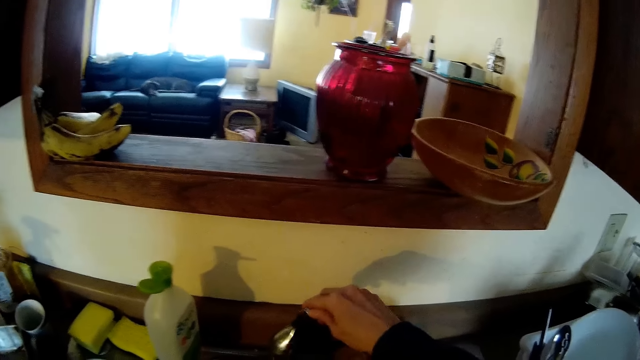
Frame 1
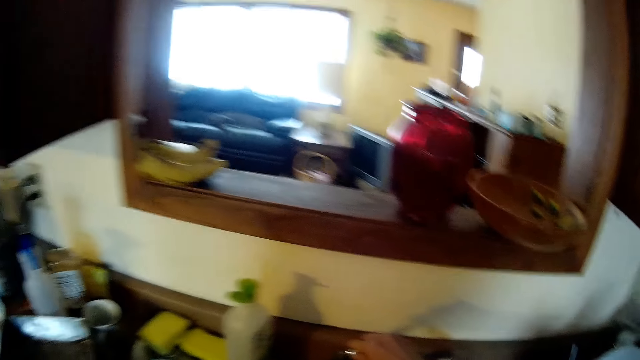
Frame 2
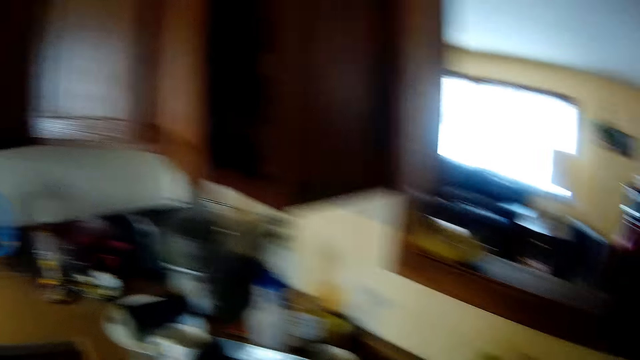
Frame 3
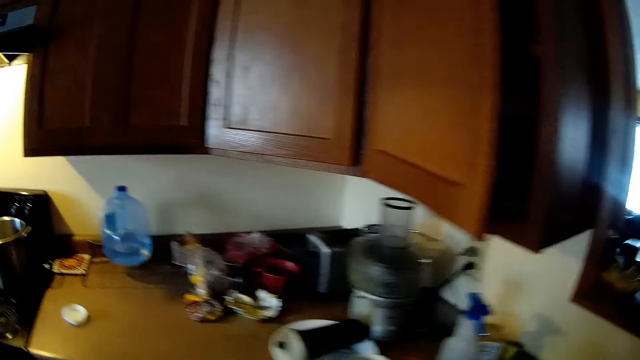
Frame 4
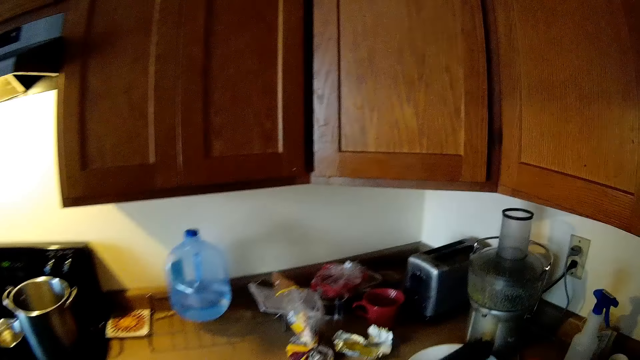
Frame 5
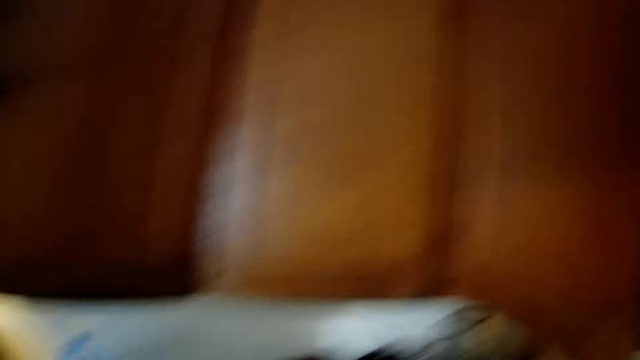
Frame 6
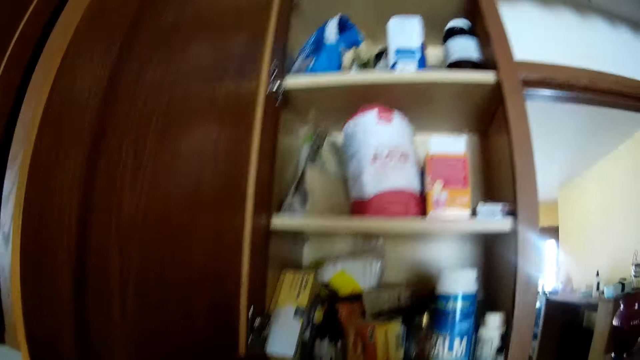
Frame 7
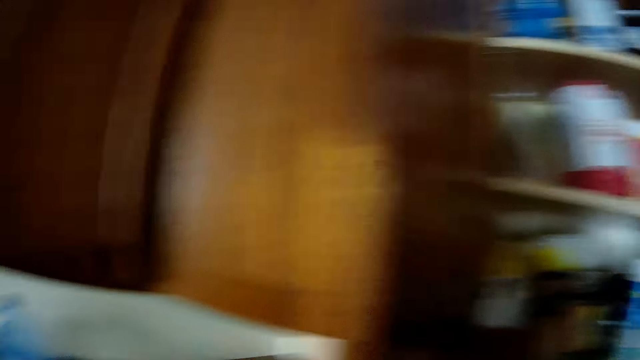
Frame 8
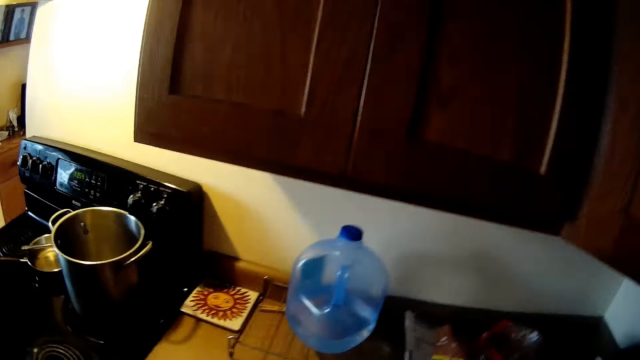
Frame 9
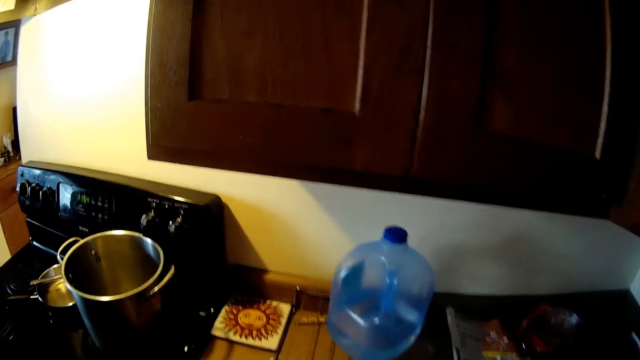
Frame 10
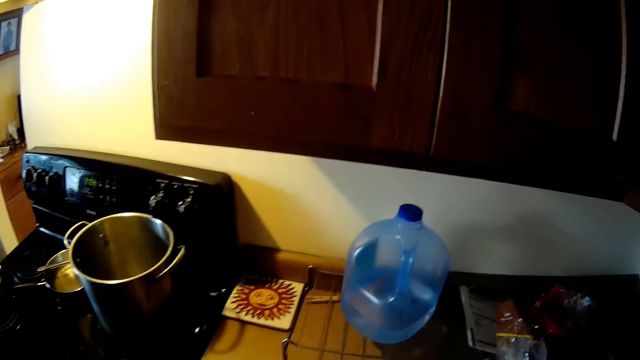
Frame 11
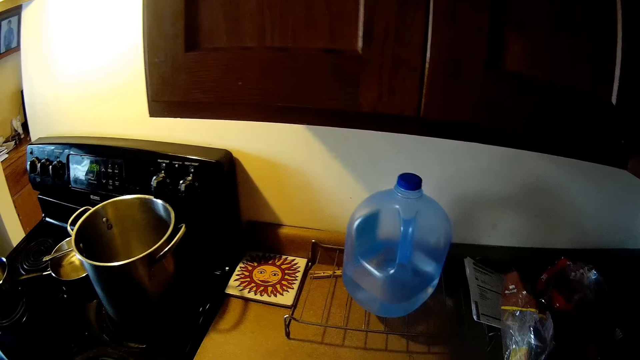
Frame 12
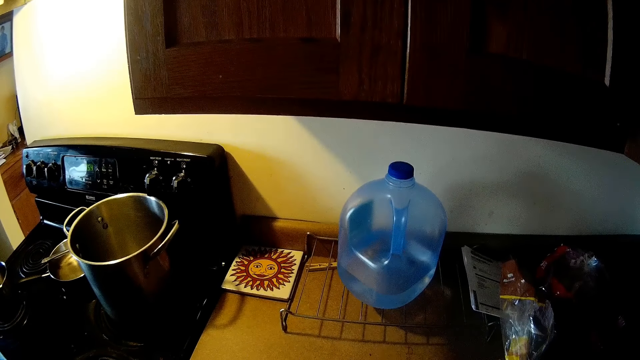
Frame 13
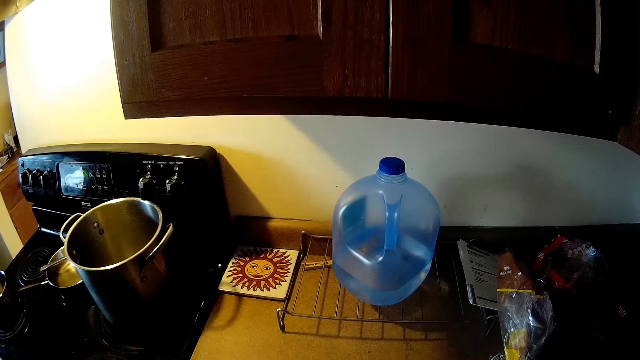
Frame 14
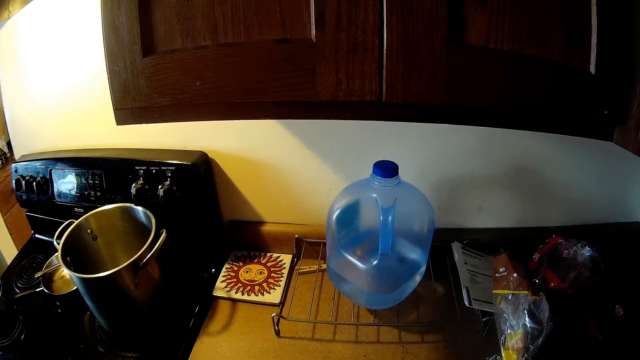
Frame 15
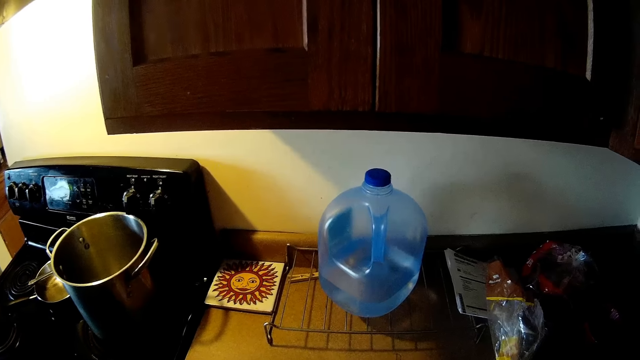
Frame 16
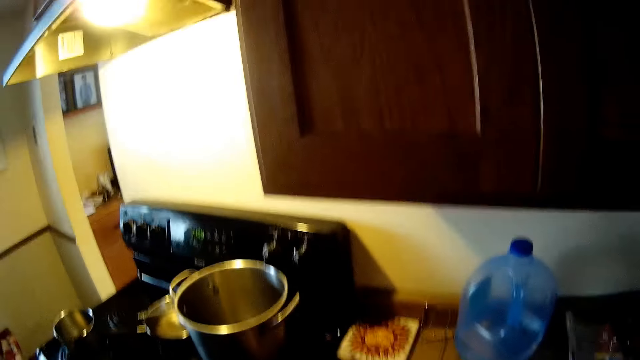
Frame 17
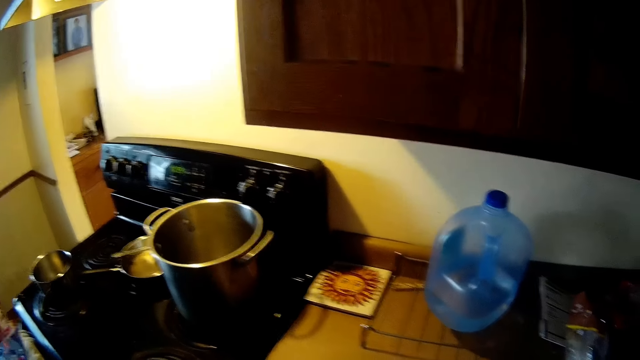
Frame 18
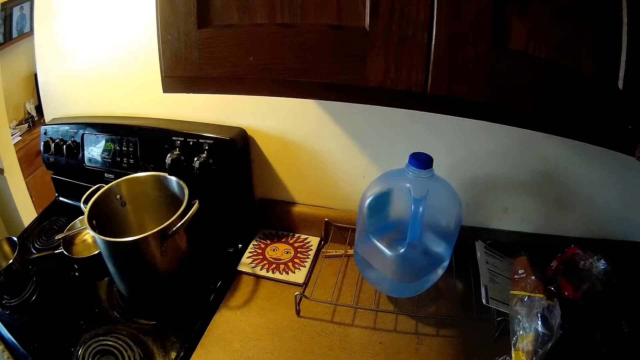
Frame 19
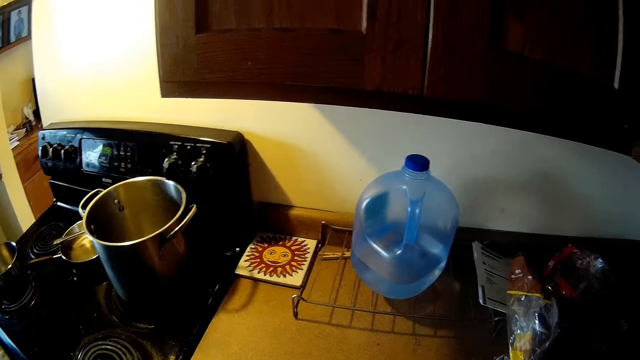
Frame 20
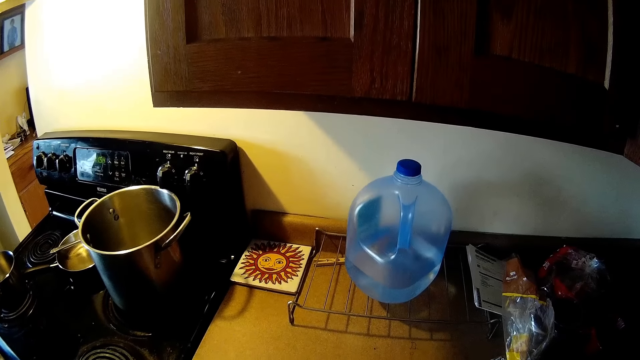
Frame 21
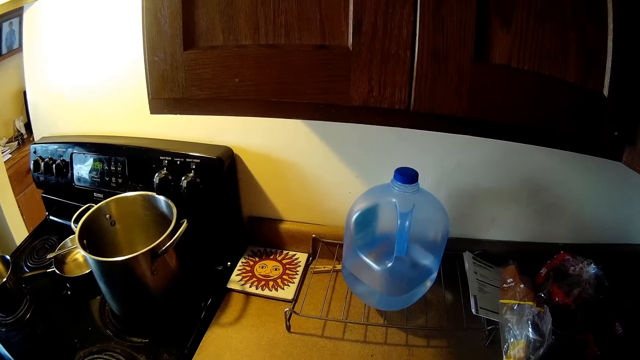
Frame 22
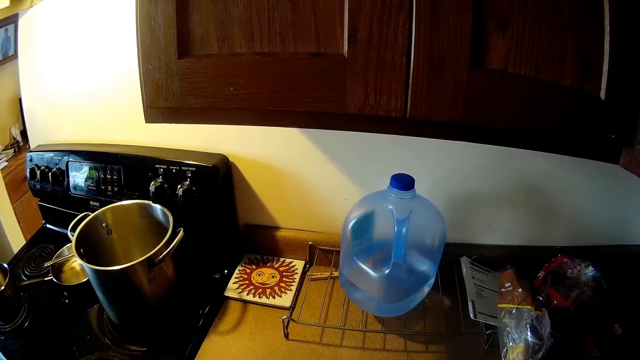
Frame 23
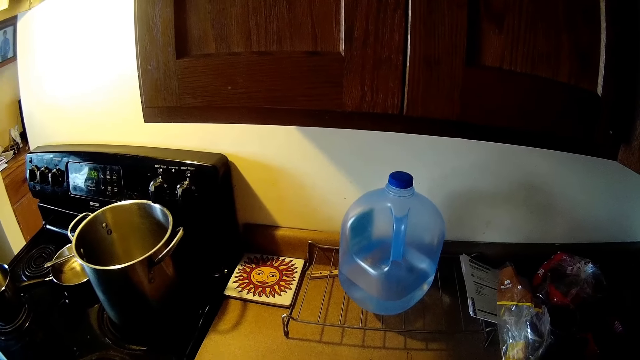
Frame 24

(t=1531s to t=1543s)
The camera wearer turns off the tap with her right hand. She moves around. She opens the kitchen countertop with her left hand. She stares around.

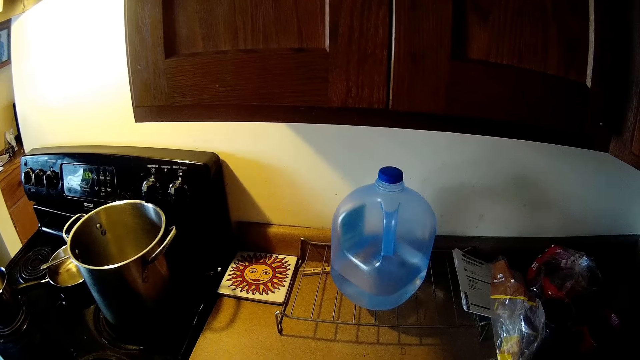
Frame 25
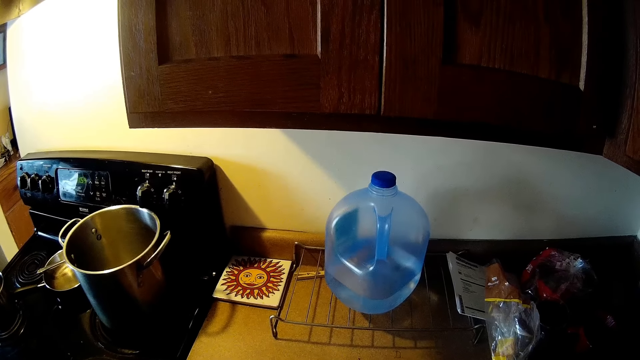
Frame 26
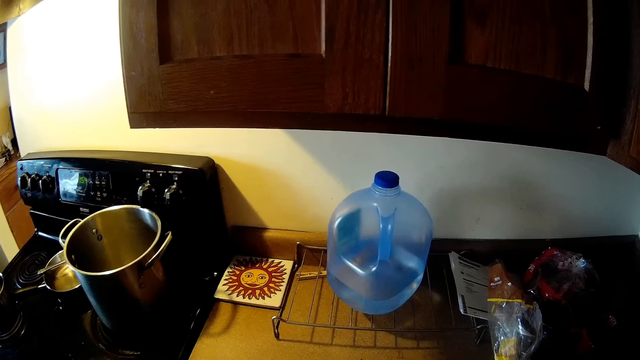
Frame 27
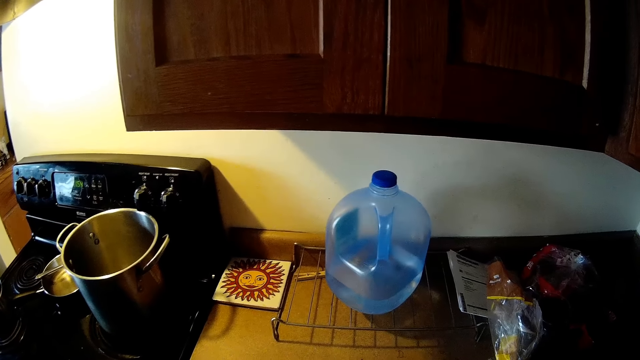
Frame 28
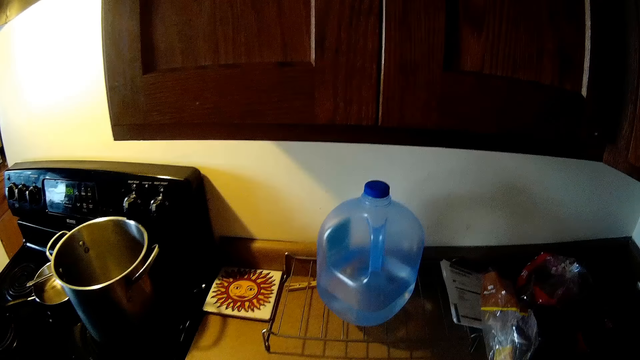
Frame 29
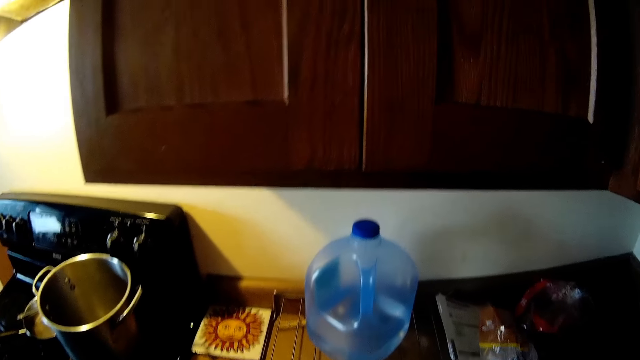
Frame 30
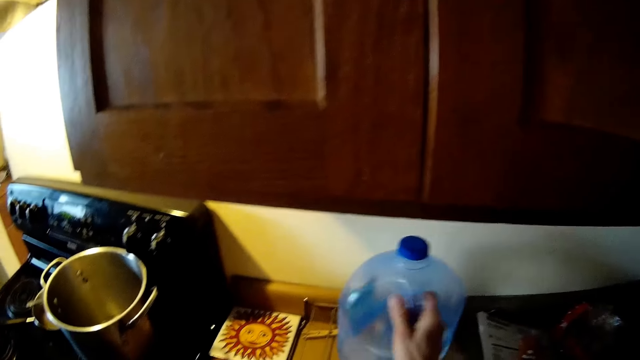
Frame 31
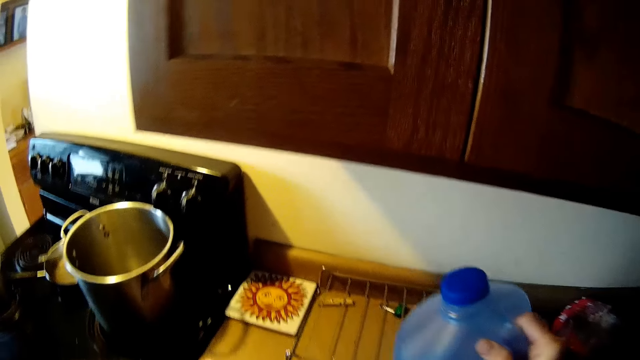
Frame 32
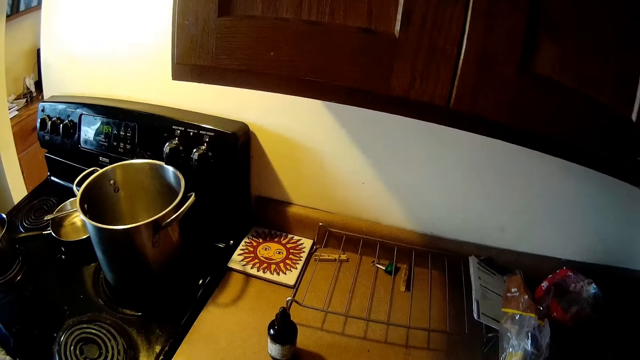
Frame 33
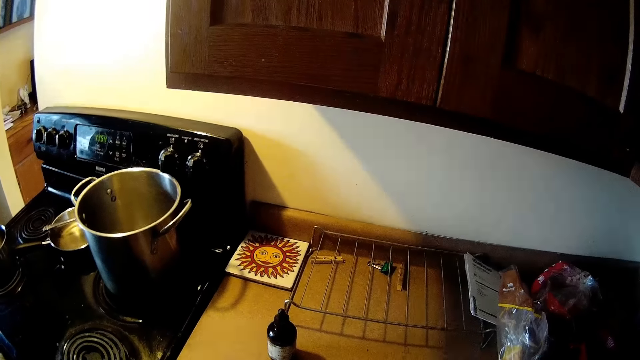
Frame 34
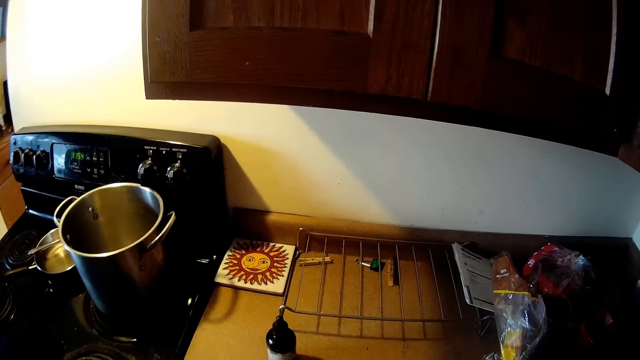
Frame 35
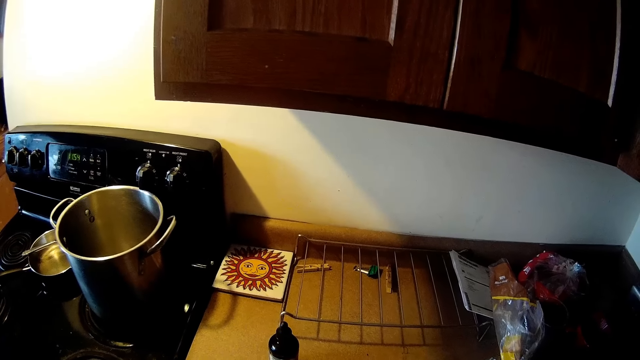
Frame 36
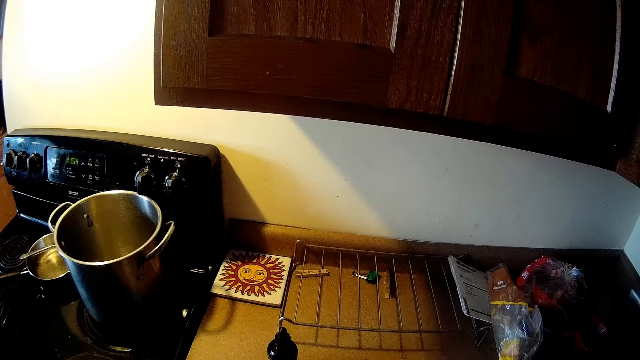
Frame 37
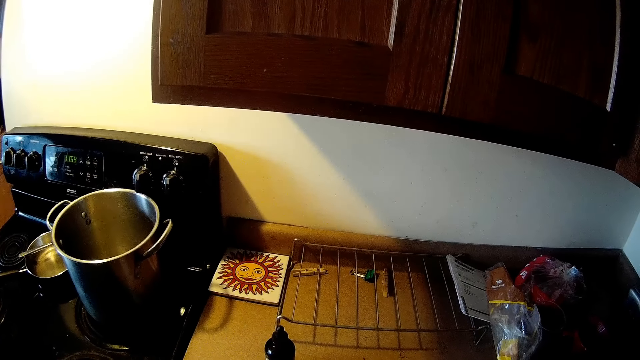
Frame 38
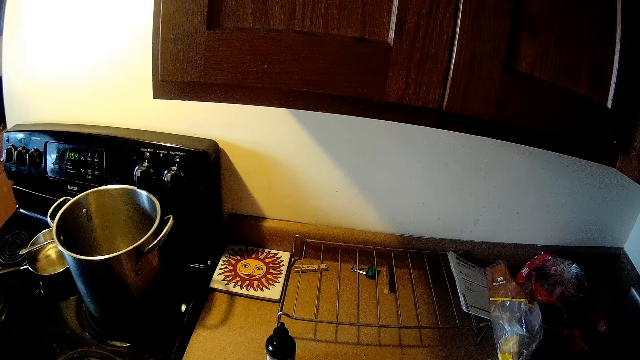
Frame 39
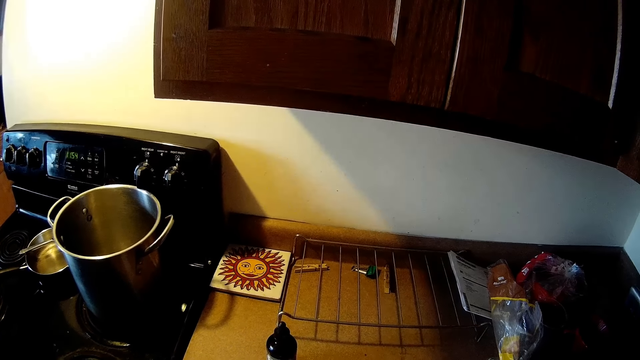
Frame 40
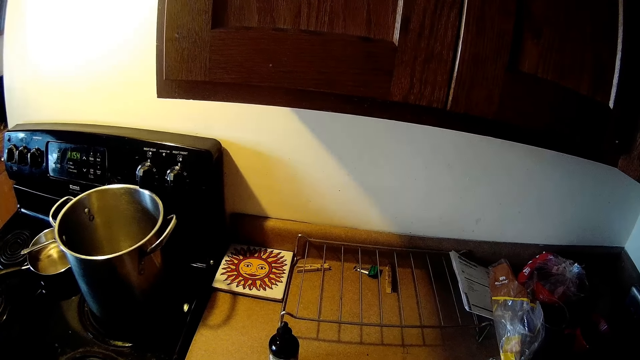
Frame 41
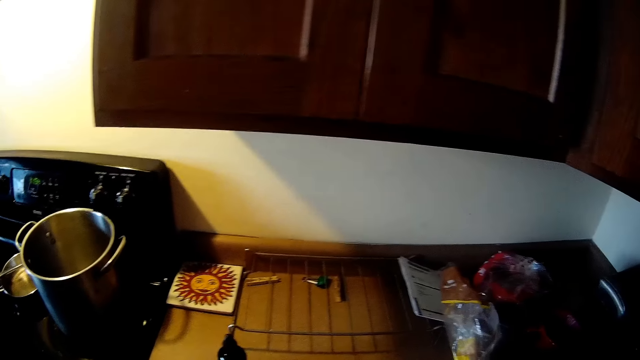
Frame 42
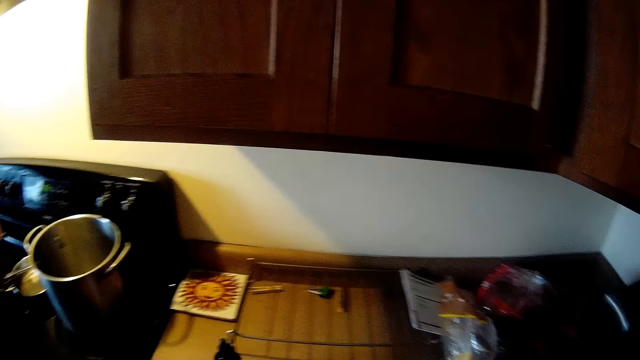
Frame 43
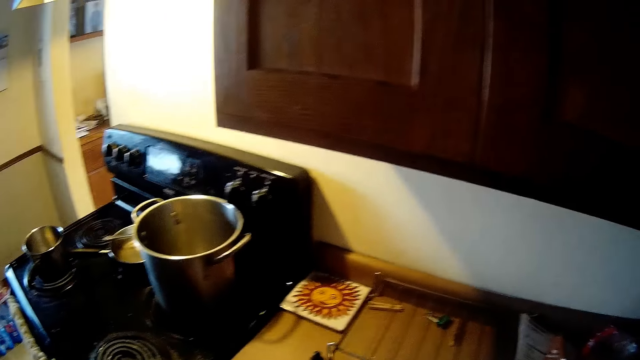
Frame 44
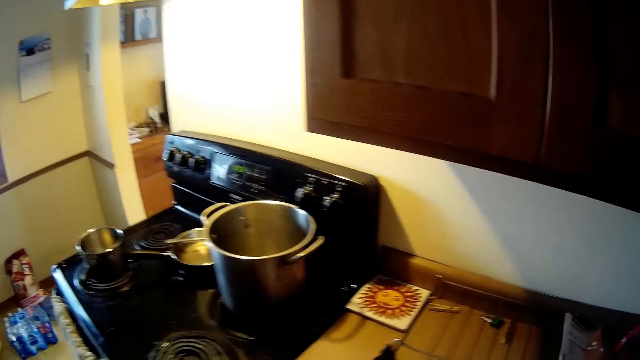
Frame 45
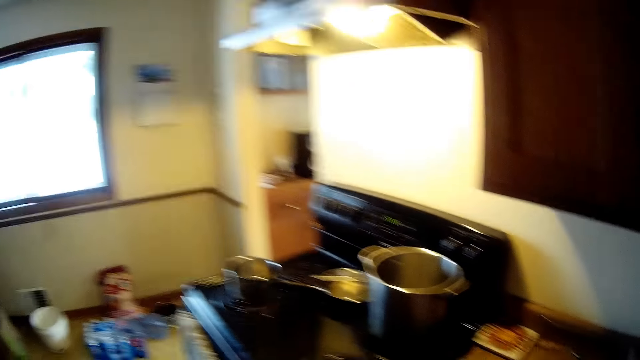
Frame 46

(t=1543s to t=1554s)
The camera wearer picks up the keg of water with her right hand from the kitchen countertop.
